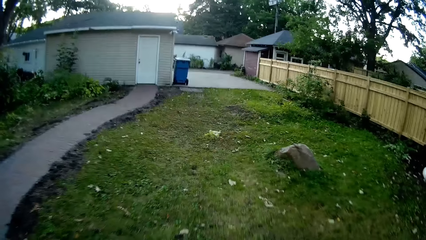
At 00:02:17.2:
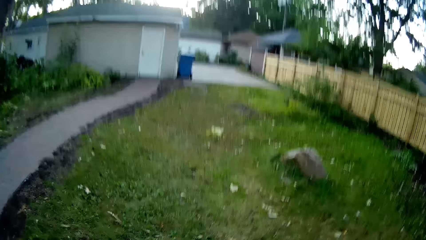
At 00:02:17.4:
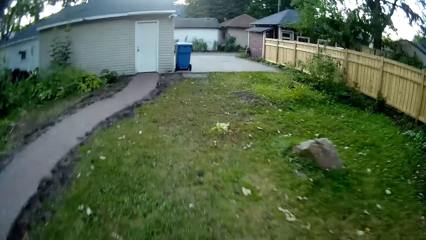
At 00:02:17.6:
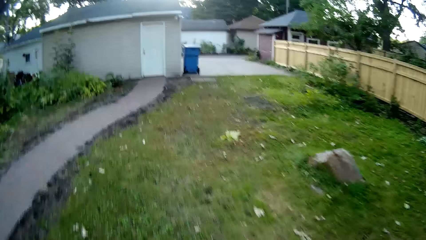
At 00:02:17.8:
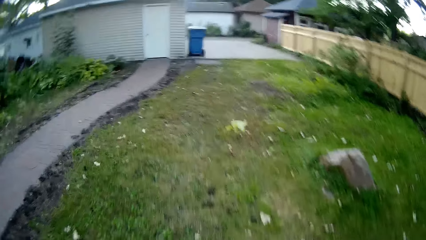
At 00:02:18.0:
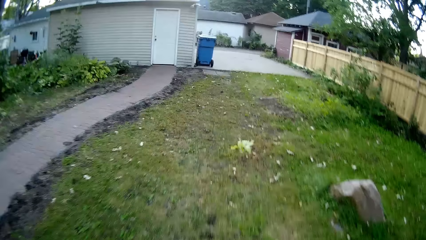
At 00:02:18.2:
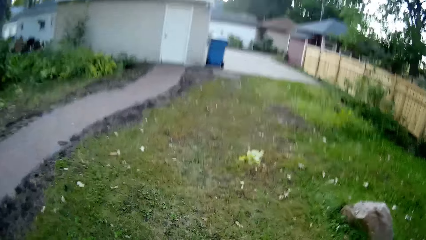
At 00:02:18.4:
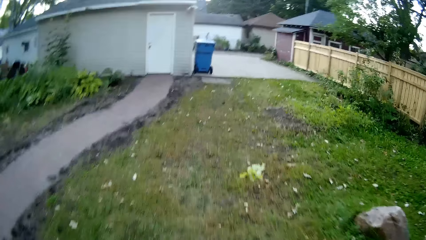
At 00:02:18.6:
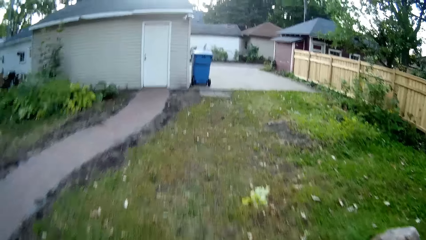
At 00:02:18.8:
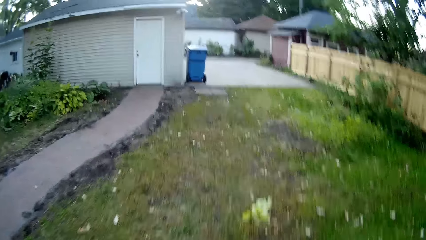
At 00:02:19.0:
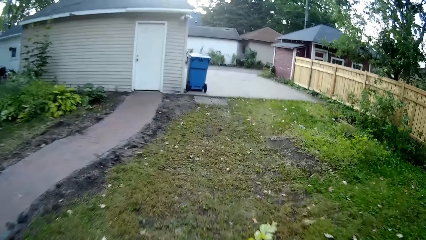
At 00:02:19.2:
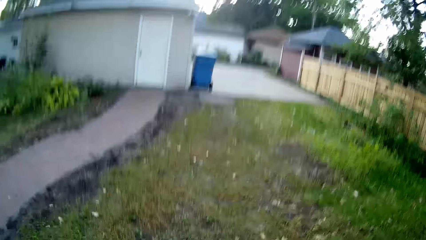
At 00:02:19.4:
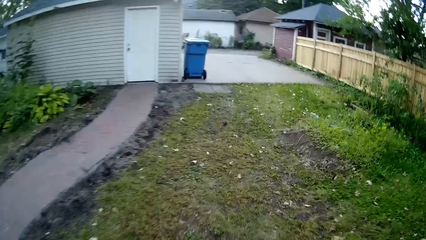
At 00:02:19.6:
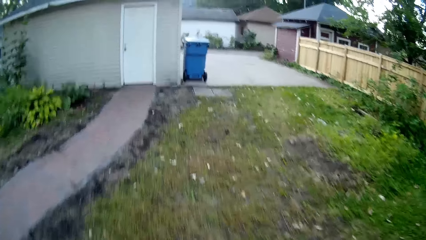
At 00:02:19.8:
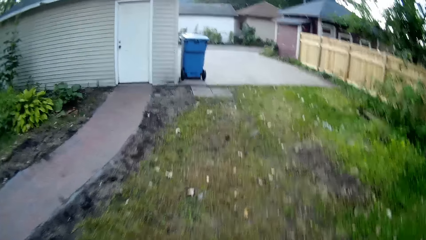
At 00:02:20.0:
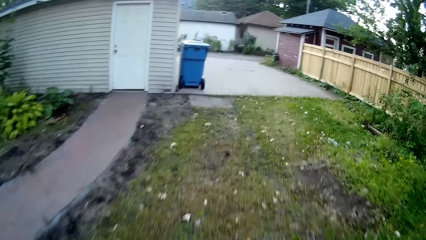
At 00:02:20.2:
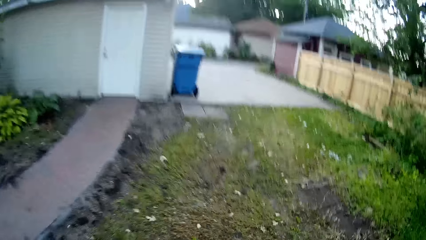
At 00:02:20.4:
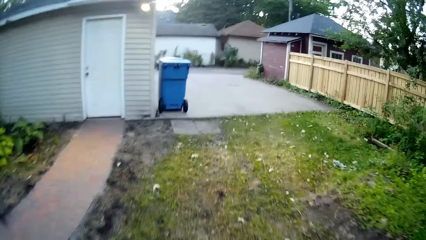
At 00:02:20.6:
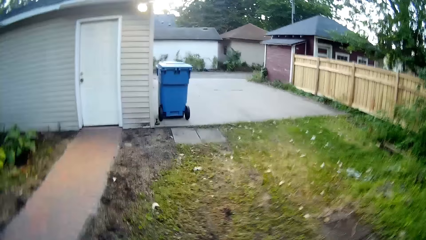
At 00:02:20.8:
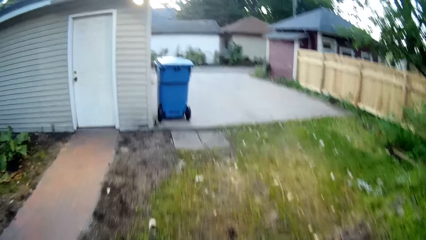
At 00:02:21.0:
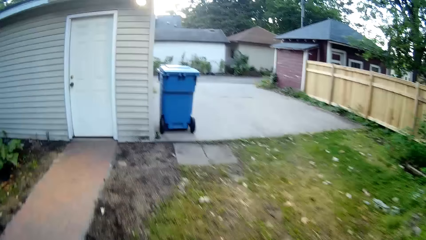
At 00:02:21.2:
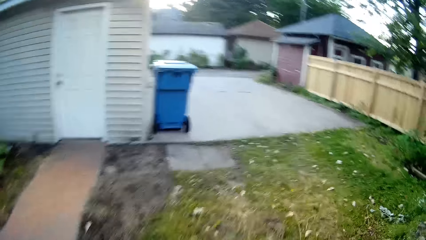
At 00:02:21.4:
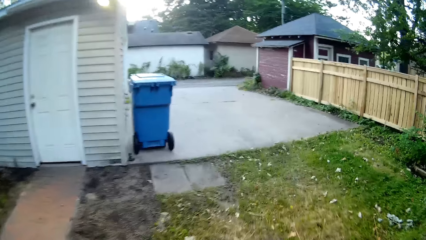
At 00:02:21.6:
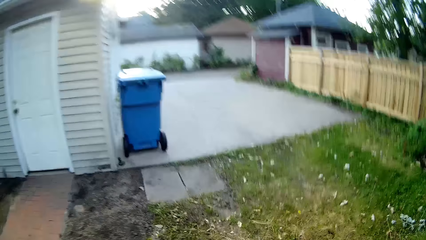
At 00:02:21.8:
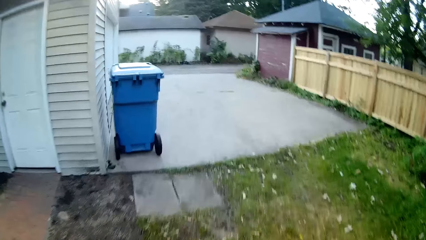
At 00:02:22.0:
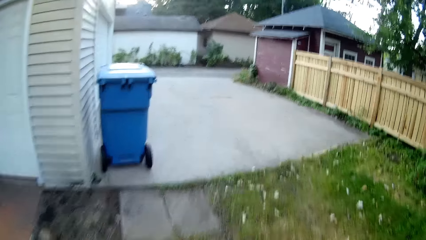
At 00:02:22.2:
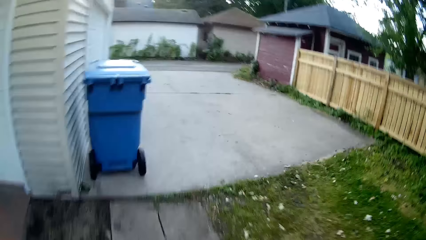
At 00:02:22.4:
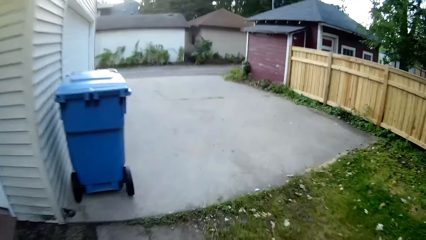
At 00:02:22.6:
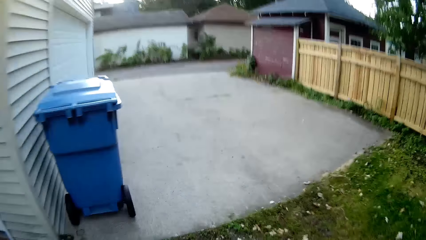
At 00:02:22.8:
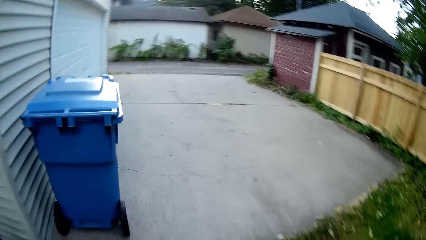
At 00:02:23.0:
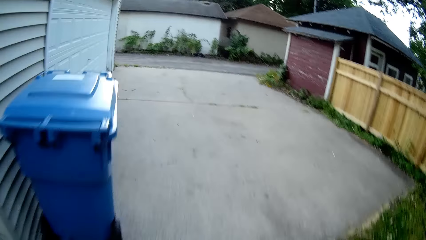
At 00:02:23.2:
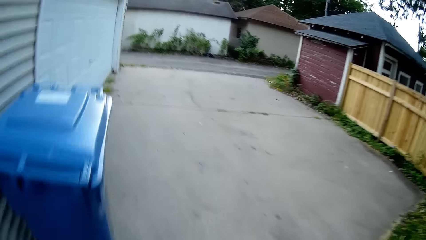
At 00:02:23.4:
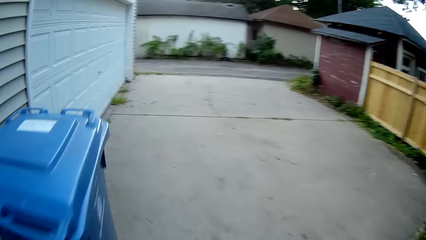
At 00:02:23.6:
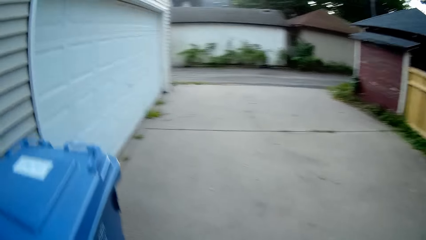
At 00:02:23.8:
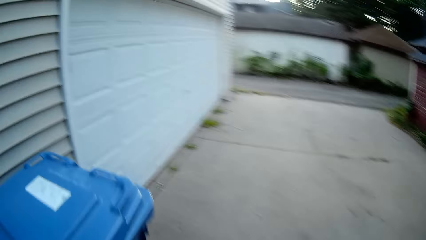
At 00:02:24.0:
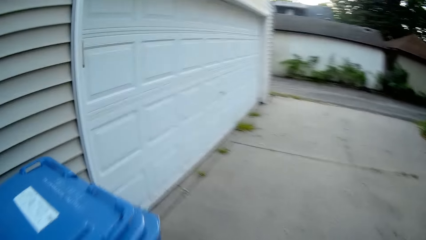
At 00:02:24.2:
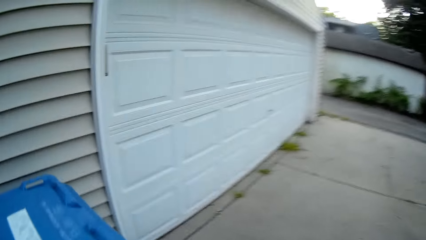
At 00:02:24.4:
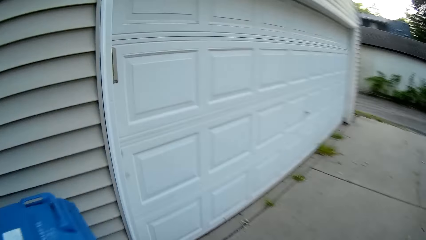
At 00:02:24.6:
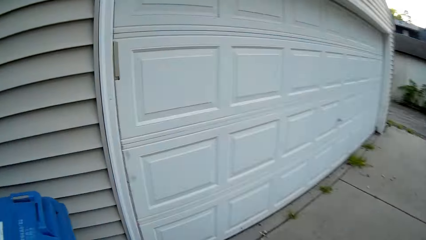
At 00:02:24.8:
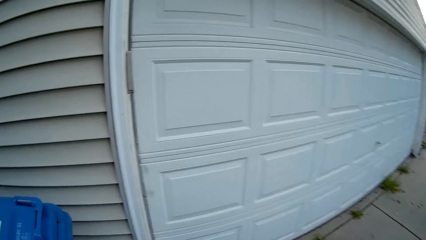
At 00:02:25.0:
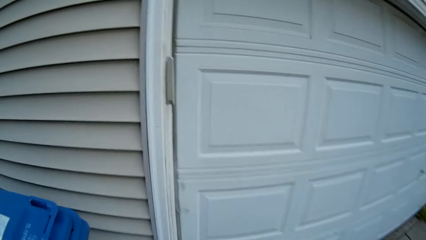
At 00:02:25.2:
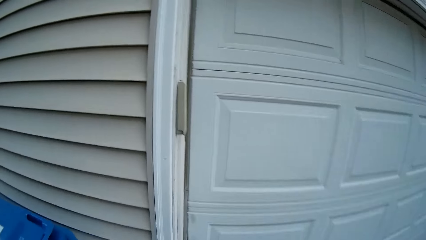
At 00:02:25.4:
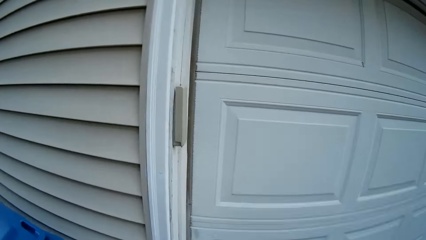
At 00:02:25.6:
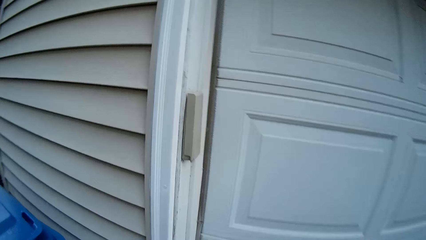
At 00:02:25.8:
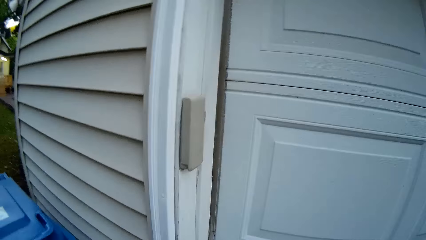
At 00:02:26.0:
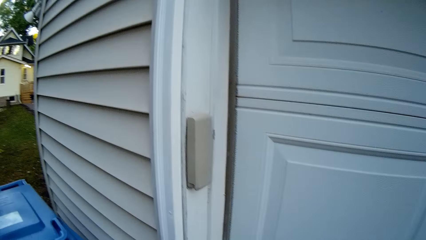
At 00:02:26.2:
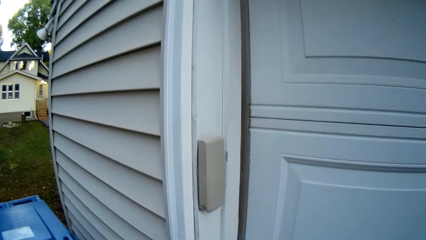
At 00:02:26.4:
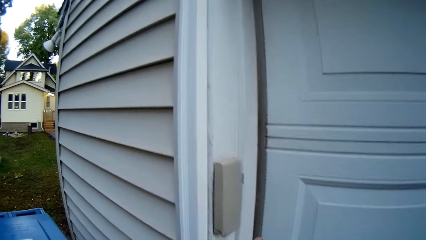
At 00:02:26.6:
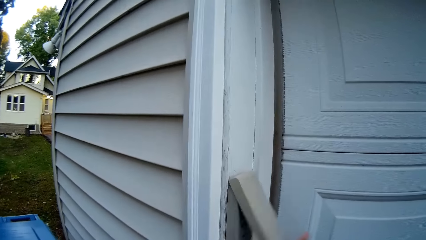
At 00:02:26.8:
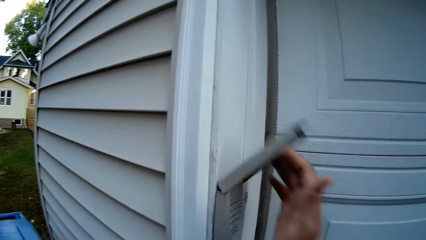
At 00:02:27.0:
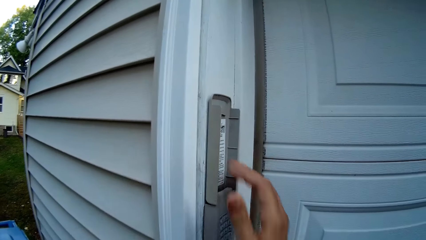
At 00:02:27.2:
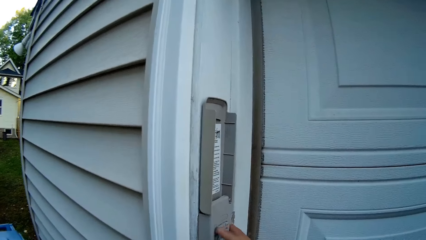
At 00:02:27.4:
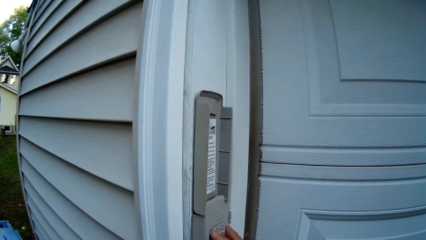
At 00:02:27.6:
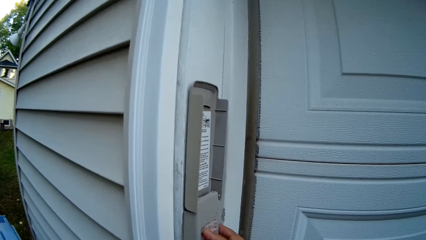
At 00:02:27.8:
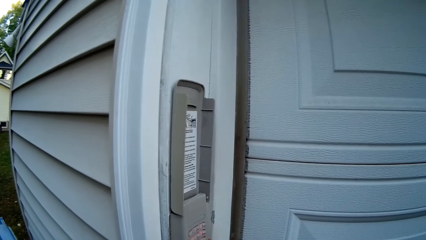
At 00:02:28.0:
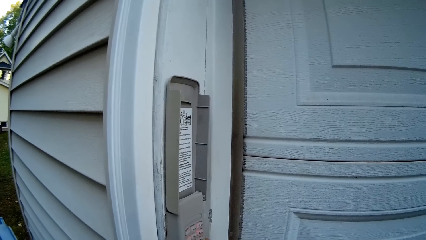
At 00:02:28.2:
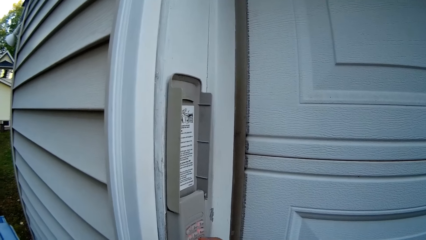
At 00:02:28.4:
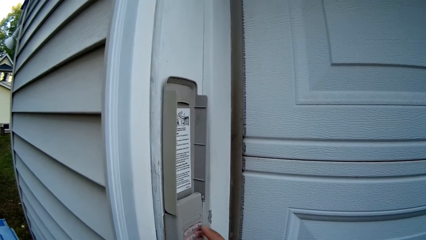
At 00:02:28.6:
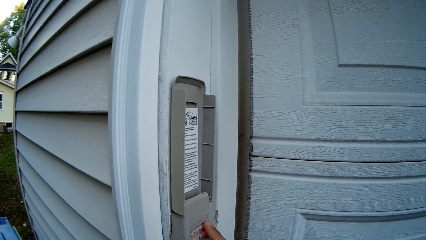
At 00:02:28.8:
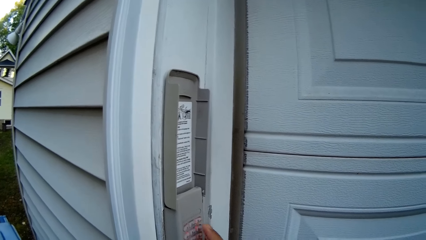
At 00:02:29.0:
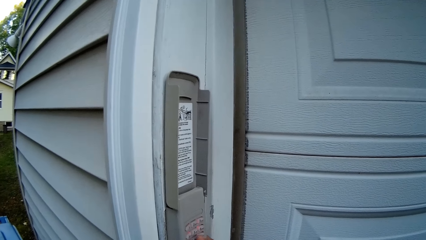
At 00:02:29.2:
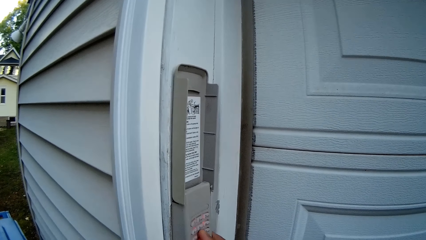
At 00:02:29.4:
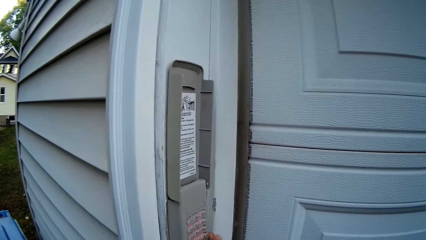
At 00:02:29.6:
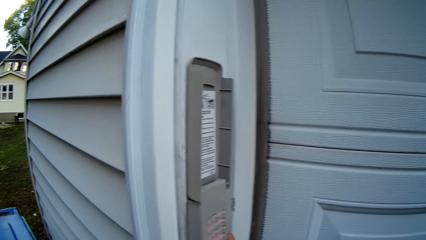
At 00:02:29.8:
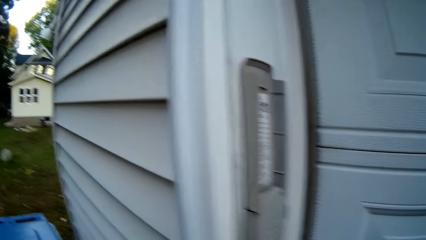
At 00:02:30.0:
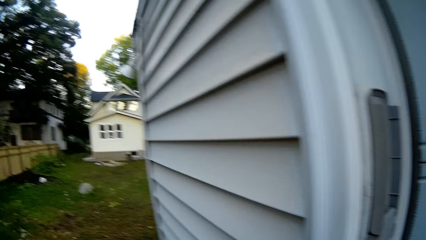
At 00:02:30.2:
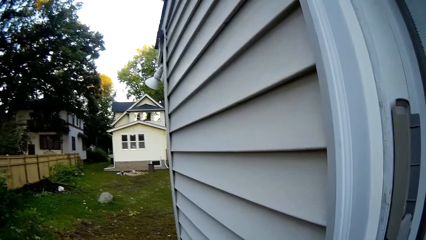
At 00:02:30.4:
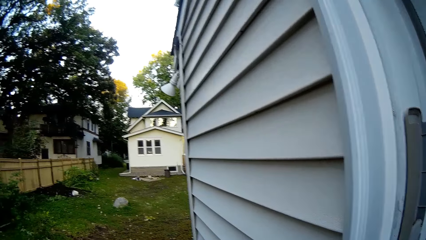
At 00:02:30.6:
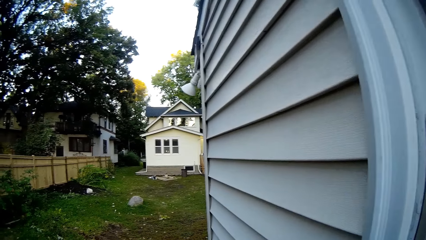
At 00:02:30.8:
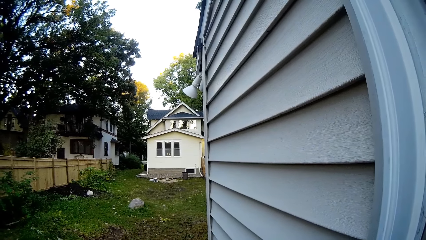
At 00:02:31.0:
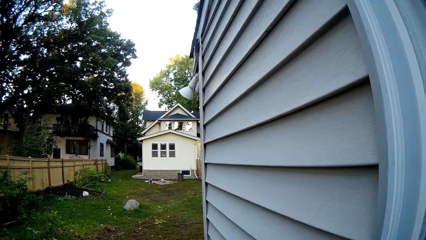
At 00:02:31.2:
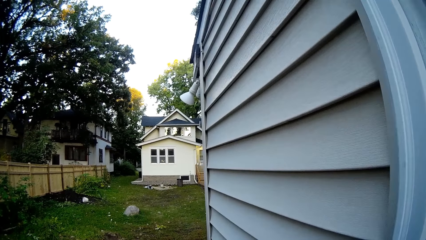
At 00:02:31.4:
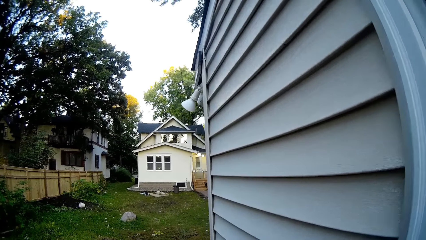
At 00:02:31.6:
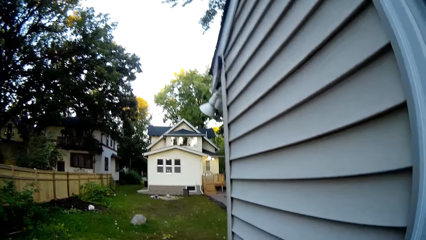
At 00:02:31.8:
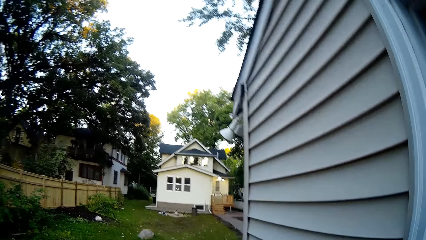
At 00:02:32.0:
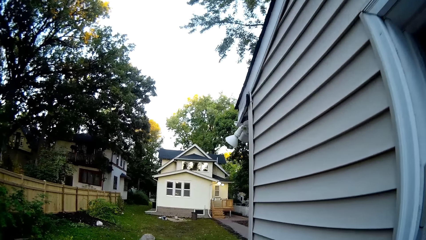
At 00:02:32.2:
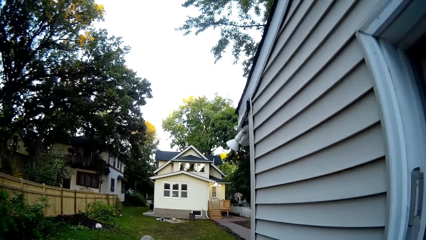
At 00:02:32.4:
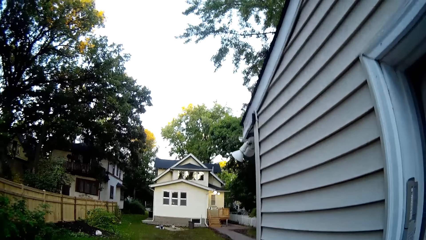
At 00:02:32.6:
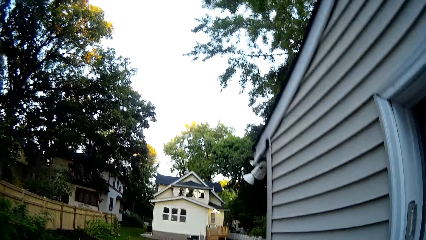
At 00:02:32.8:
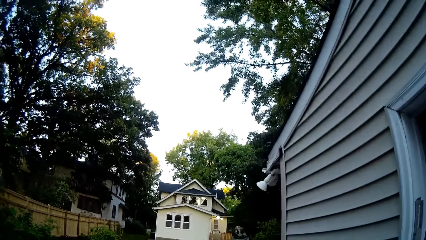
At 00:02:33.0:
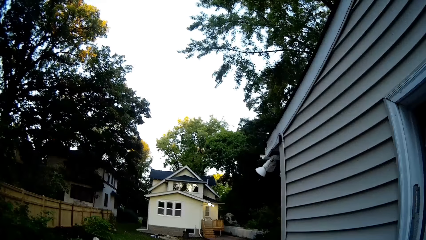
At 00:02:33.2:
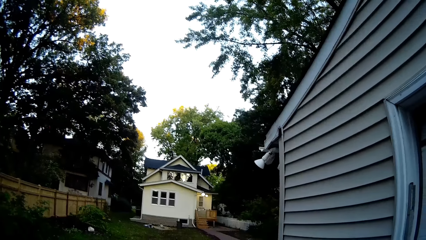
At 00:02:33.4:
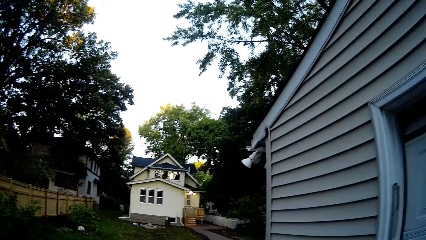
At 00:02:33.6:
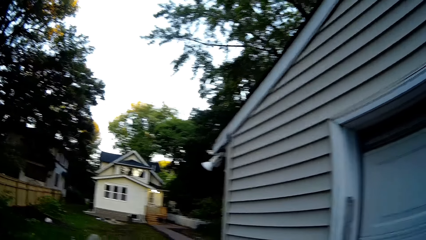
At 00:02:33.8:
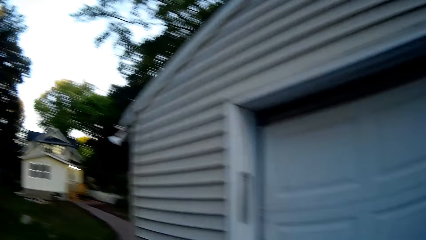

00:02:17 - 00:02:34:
The camera wearer opens the smart lock. They key in the codes to the smart lock. They look around the compound.
